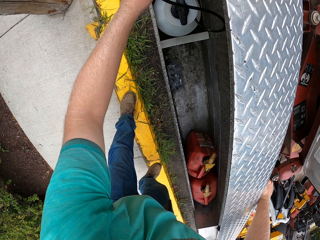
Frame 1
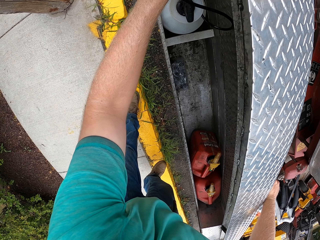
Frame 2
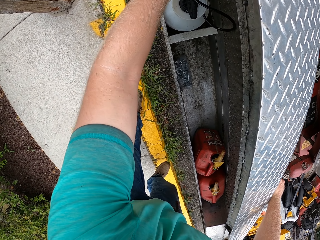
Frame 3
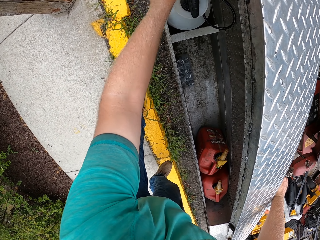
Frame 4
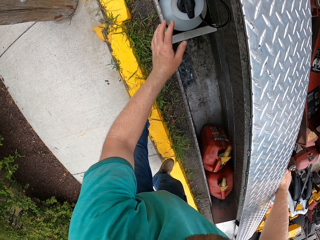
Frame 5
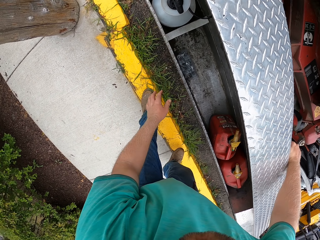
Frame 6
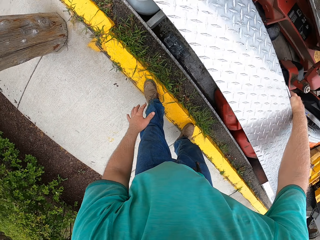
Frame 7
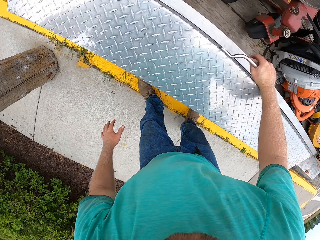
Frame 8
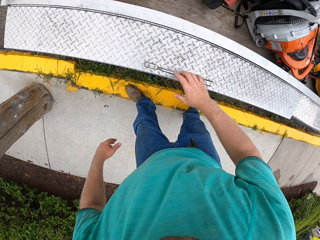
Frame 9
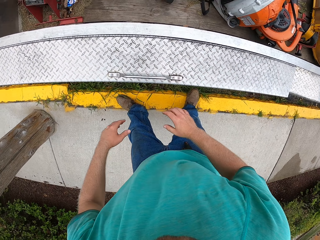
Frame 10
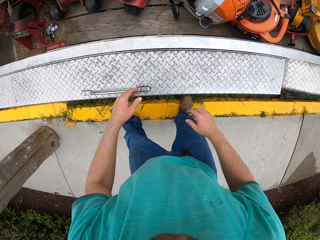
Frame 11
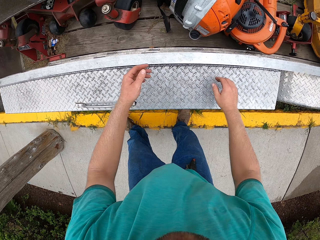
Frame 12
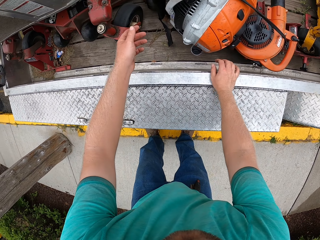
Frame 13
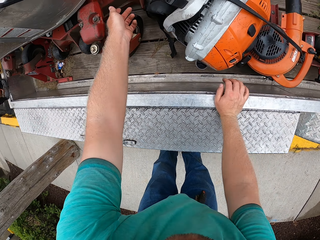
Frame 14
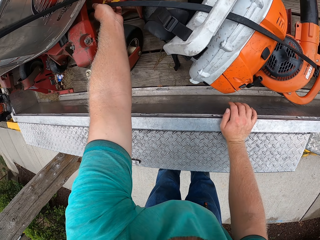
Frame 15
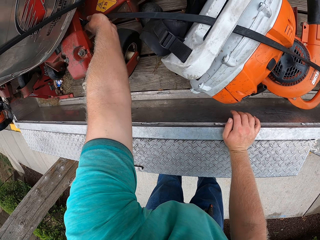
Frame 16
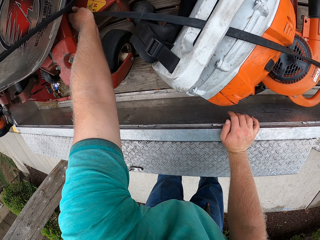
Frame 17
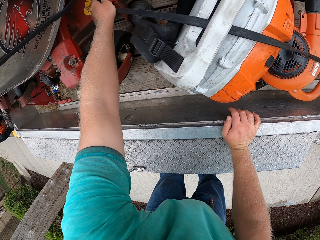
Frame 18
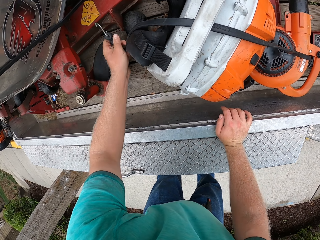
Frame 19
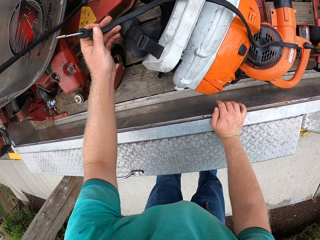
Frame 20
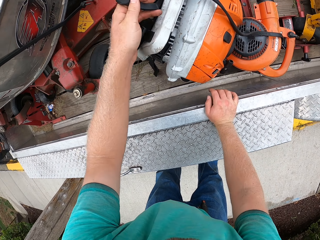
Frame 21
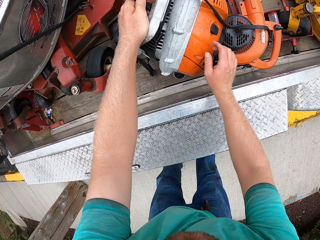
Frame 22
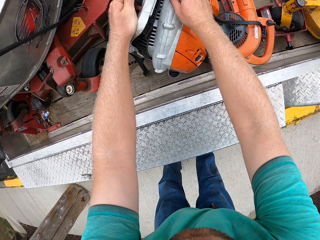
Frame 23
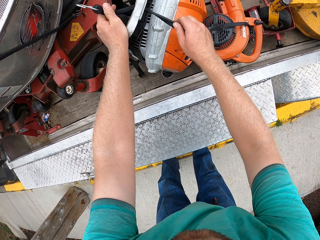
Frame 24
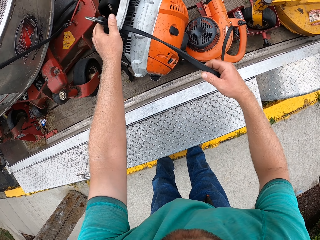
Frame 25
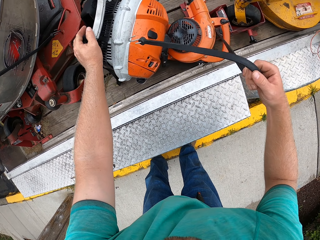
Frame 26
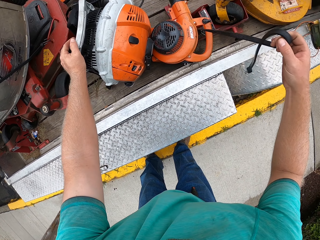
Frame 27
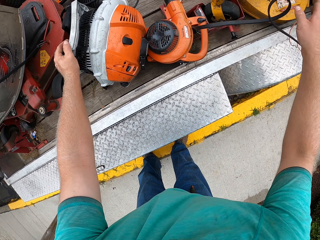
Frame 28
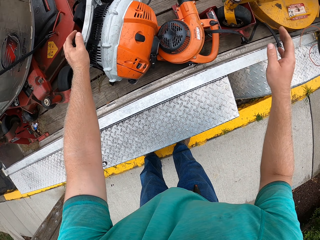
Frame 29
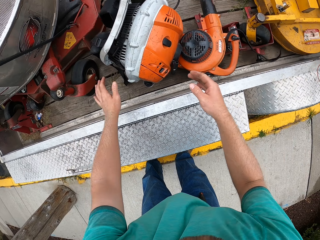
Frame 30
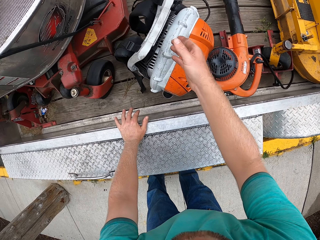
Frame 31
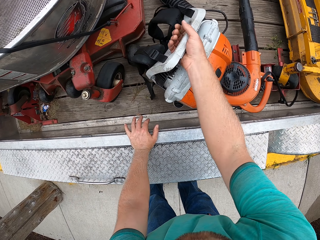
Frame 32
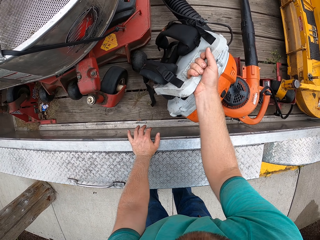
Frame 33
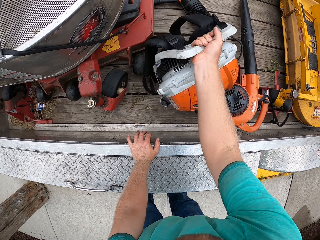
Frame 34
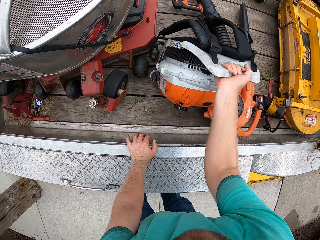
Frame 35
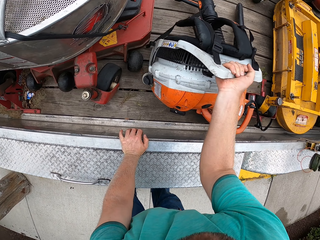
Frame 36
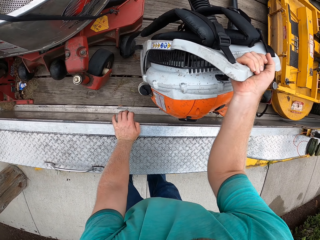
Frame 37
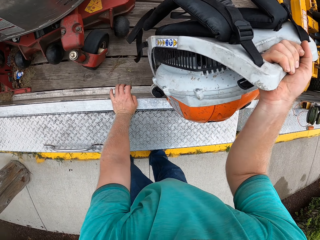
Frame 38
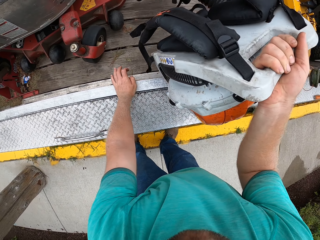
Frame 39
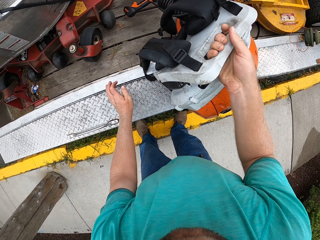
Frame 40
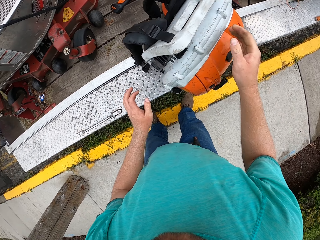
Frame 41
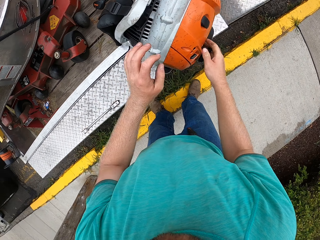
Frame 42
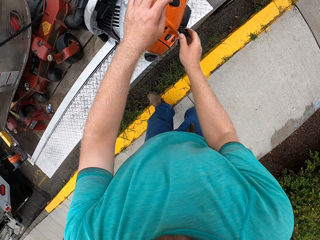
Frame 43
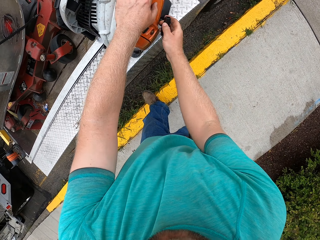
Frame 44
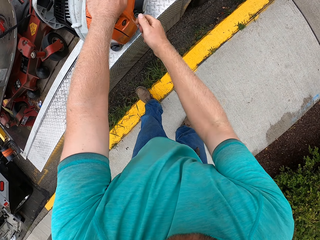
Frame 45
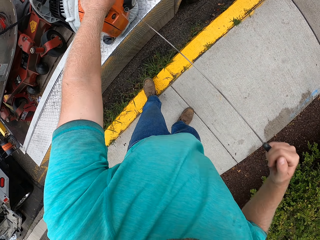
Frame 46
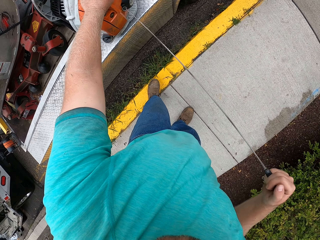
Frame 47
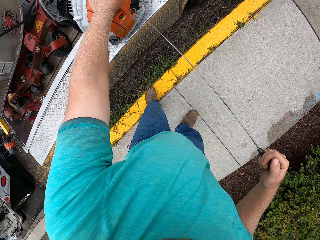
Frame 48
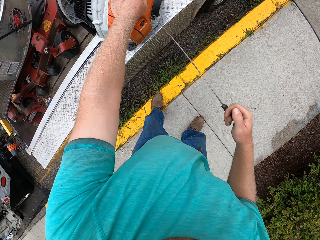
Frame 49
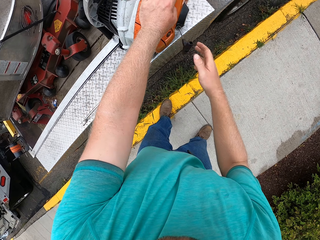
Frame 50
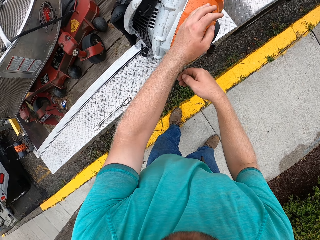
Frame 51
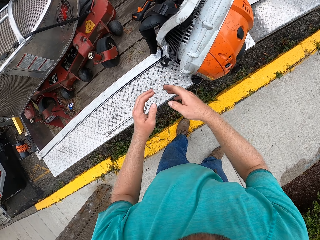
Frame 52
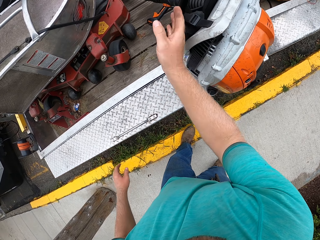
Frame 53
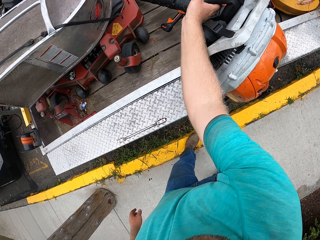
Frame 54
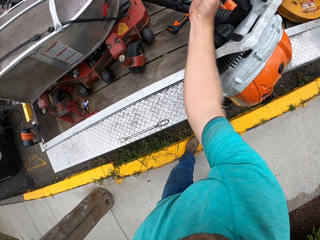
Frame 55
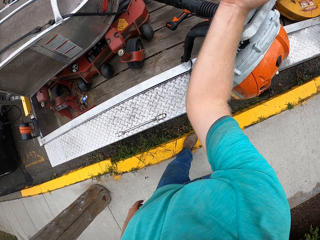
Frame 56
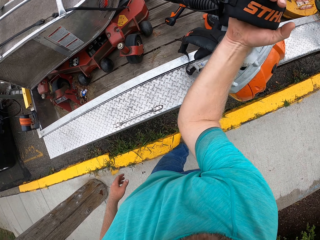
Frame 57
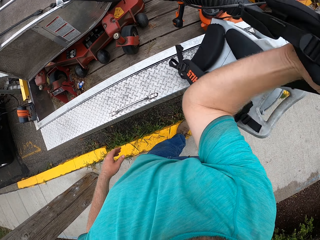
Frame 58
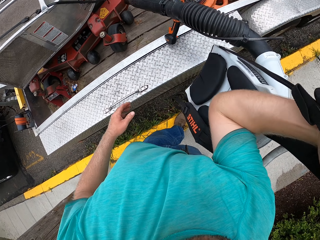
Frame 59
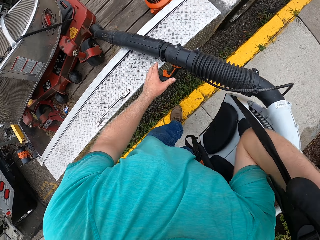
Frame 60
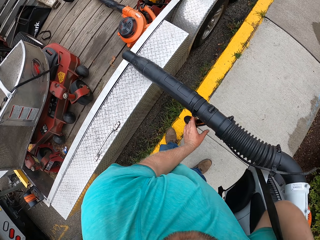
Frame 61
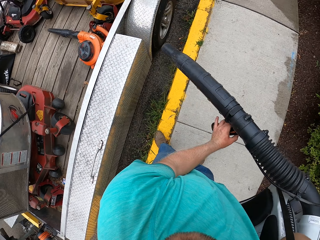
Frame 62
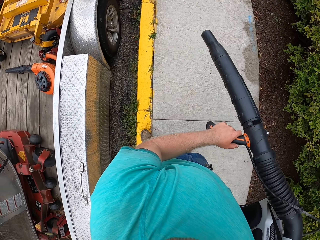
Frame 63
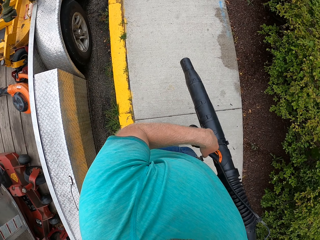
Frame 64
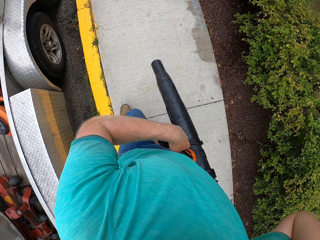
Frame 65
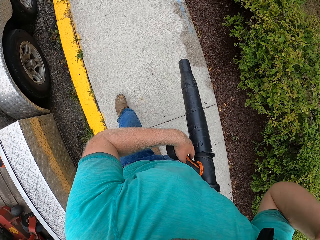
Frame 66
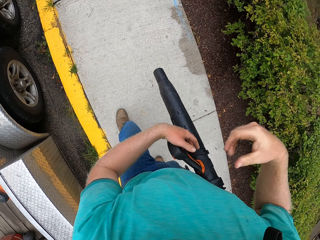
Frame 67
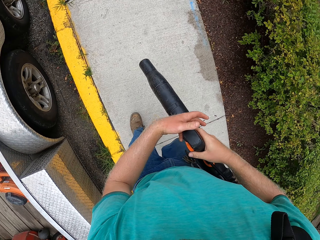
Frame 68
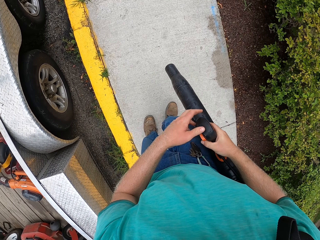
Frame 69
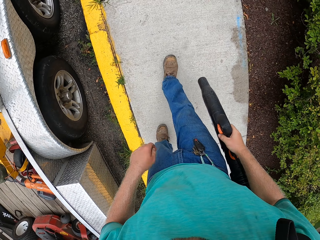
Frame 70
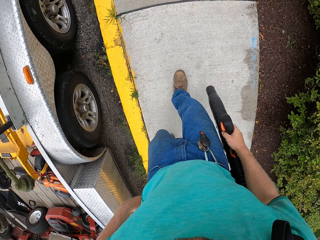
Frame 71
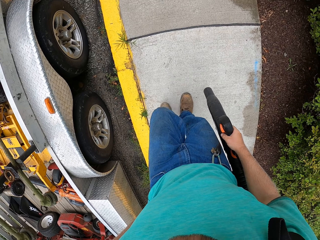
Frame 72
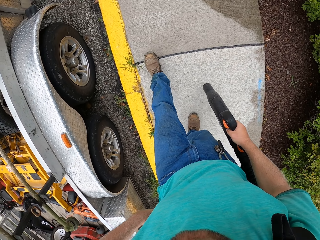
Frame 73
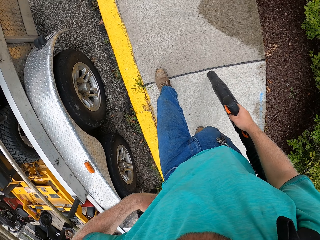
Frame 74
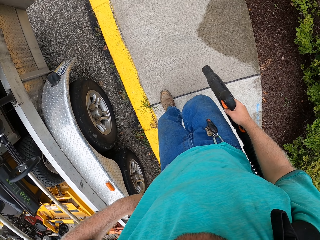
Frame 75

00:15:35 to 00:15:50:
The camera wearer puts in the sprayer. He closes the tool box with his right hand. He unbuckles a rope in the truck with his left hand. He removes the rope from the handle of a leaf blower with his left hand. He lifts the leaf blower from the truck with his right hand. He drops the leaf blower on the side panel of the truck with his right hand. He places his left hand on the leaf blower. He starts the leaf blower with his right hand. He picks up the leaf blower with his right hand. He hangs the leaf blower on his shoulder with his right hand. He holds the second handle with his left hand. He carries the machine. He holds the second handle with his right hand.

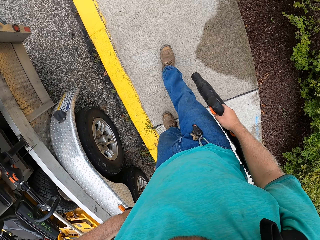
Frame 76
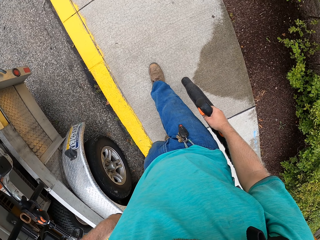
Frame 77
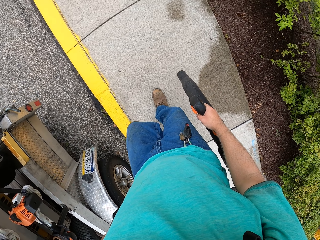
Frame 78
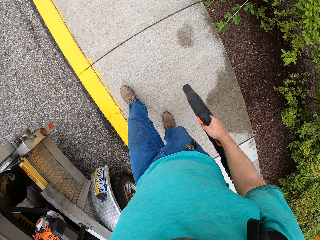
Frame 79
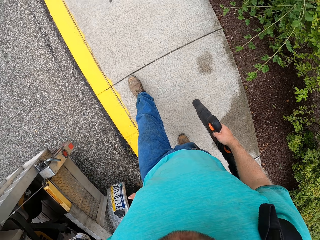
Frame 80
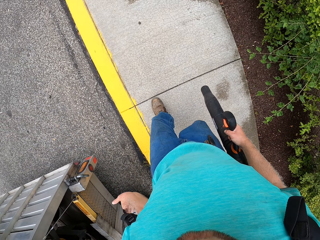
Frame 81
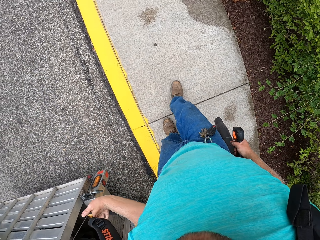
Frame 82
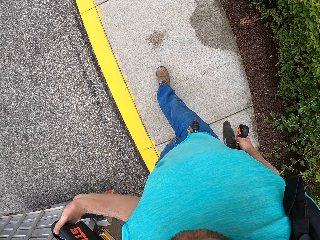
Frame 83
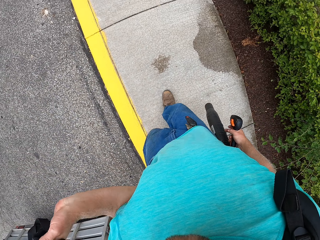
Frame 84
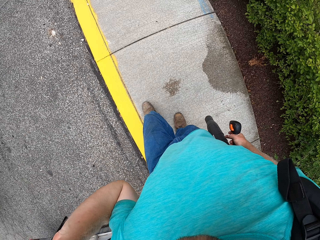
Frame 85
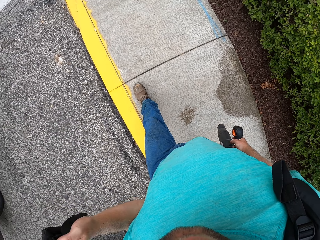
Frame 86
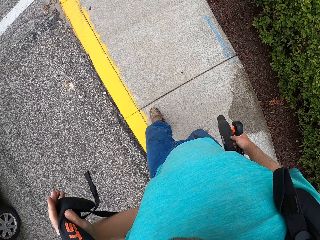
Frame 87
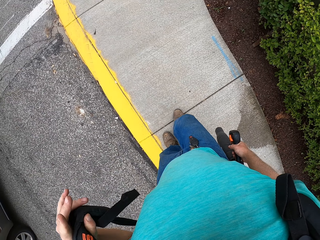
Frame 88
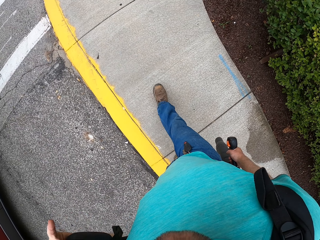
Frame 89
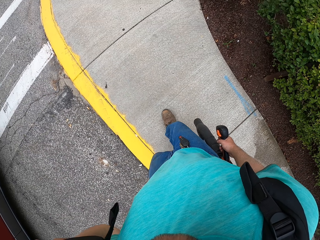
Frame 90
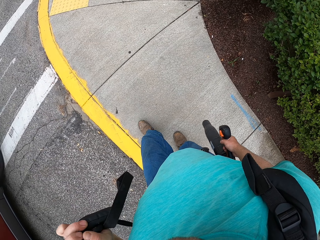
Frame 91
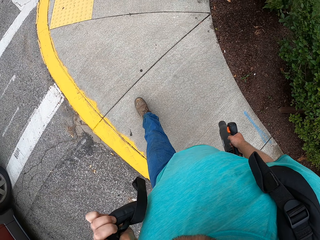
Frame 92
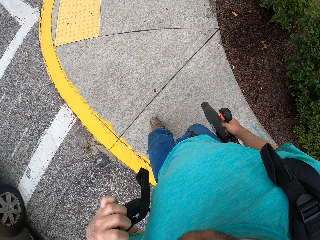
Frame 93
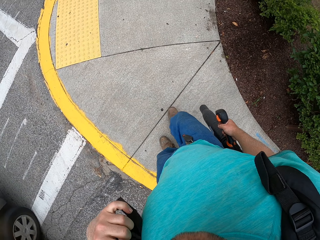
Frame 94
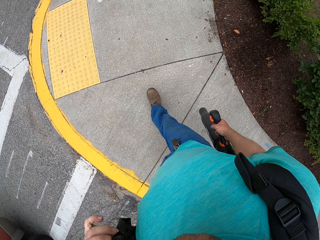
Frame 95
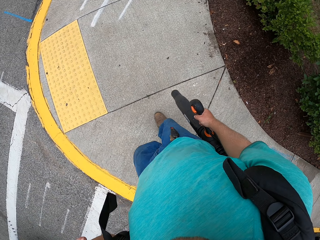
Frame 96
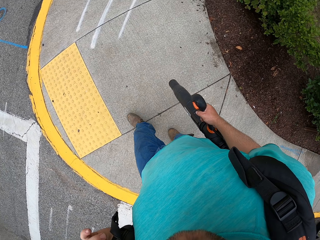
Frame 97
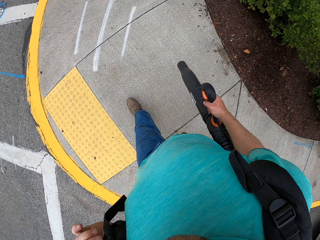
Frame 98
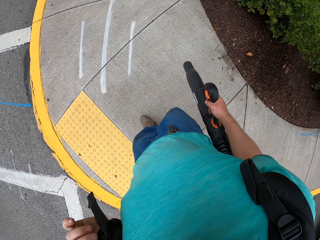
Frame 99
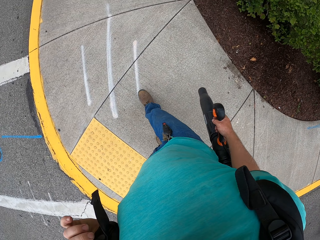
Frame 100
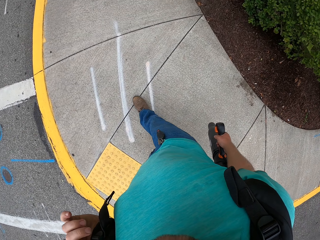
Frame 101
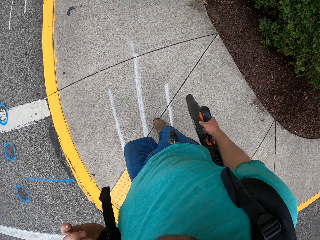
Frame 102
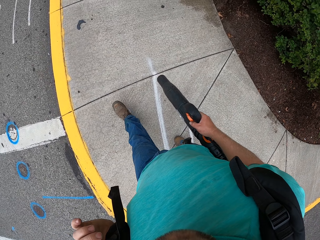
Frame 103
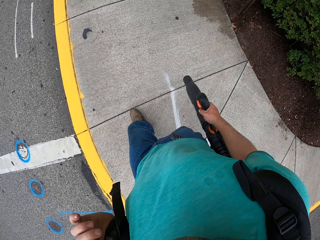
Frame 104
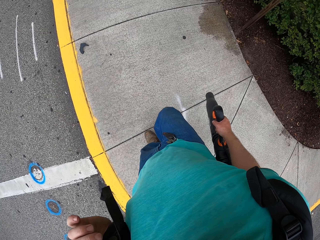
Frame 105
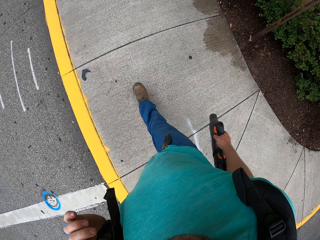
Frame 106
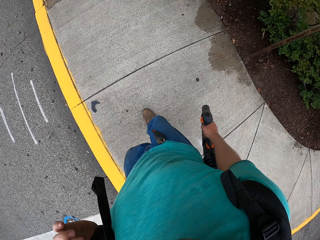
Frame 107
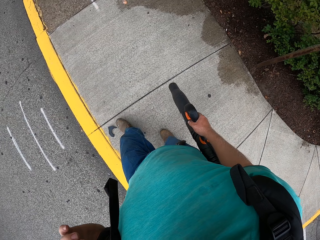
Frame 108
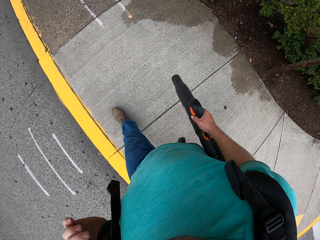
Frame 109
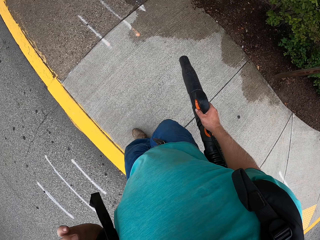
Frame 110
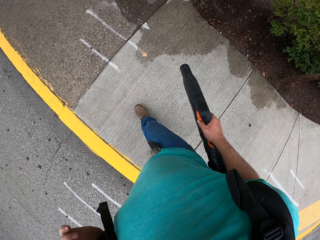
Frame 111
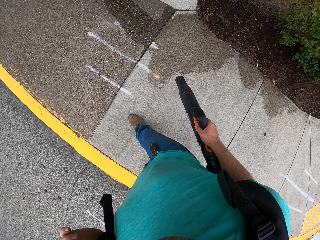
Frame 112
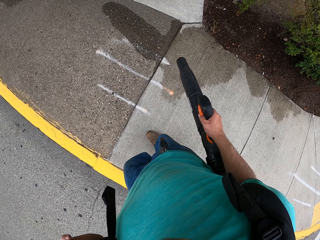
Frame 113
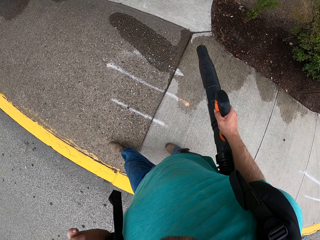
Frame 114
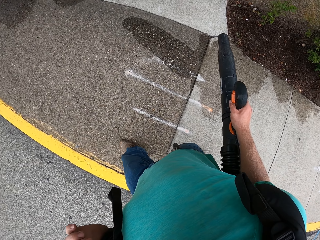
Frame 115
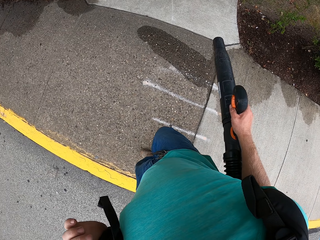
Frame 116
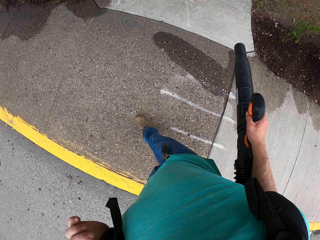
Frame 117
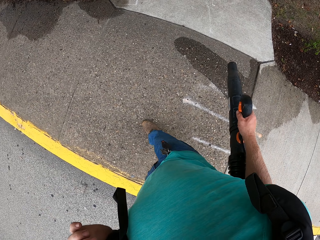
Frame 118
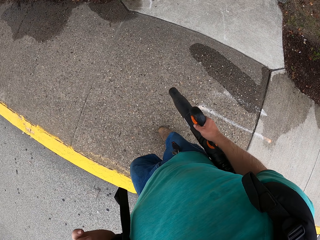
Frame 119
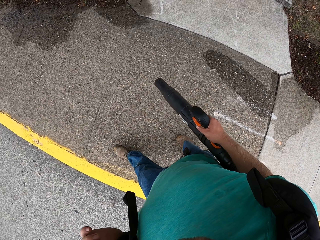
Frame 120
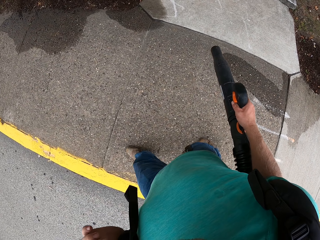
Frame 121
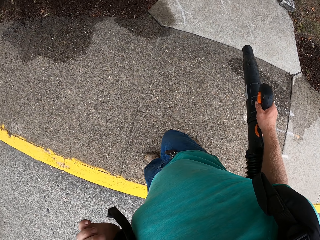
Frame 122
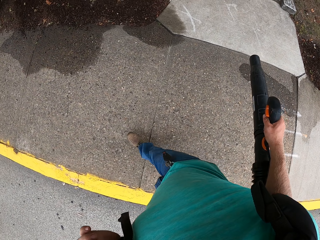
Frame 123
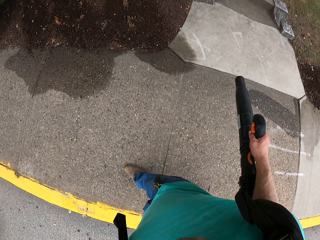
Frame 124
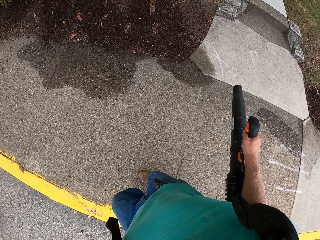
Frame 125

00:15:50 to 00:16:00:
The camera wearer walks on the footpath with the leaf blower. He blows leaves off the footpath with the leaf blower in his right hand.
